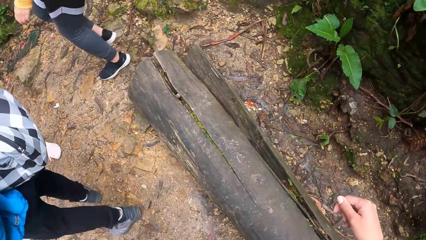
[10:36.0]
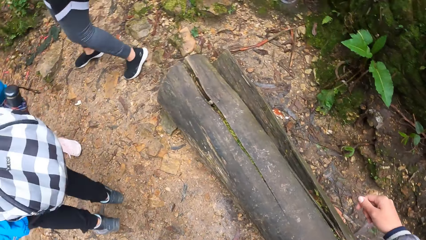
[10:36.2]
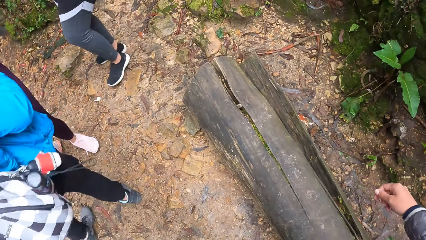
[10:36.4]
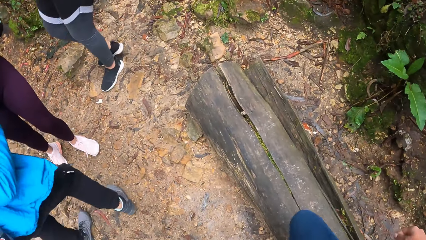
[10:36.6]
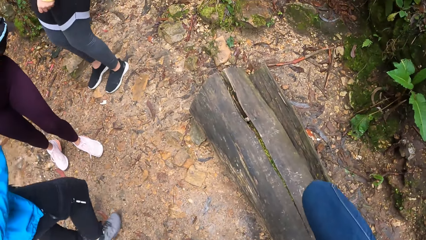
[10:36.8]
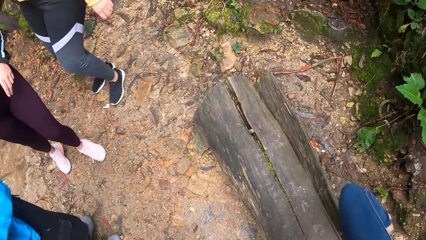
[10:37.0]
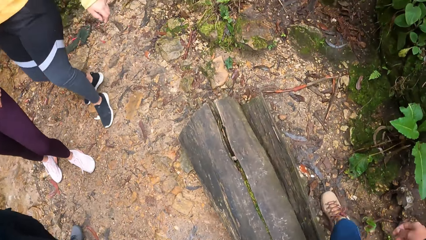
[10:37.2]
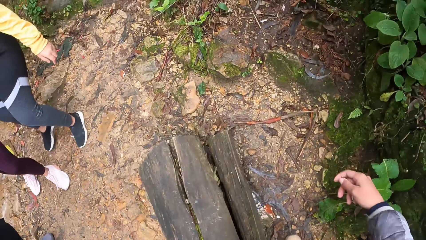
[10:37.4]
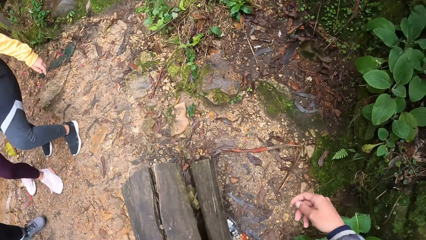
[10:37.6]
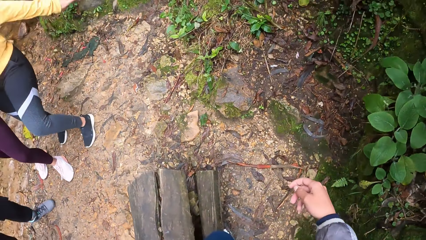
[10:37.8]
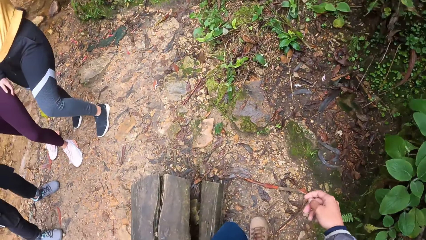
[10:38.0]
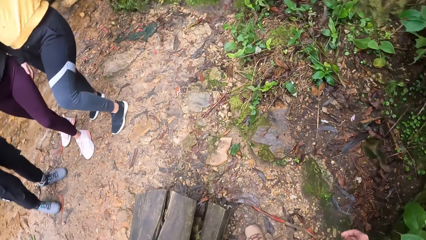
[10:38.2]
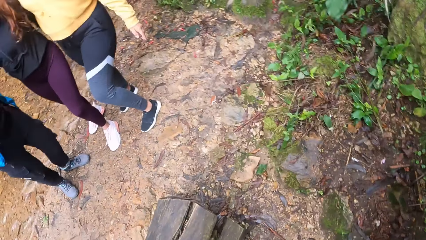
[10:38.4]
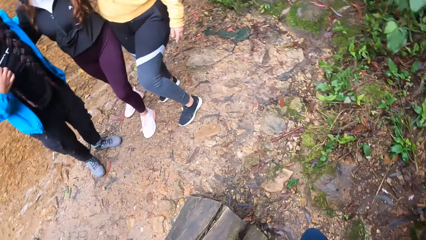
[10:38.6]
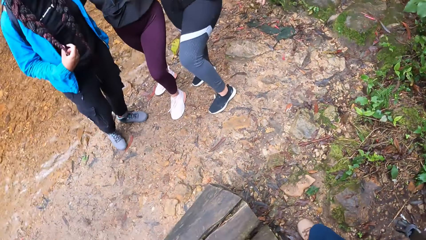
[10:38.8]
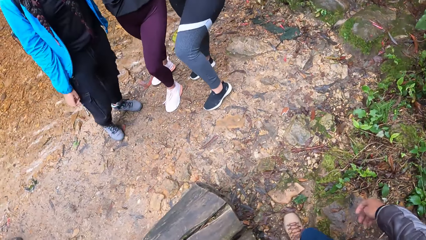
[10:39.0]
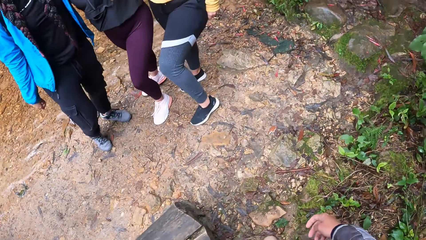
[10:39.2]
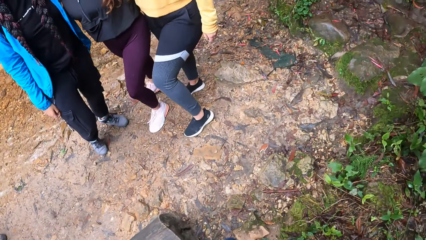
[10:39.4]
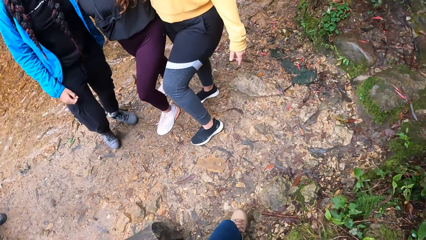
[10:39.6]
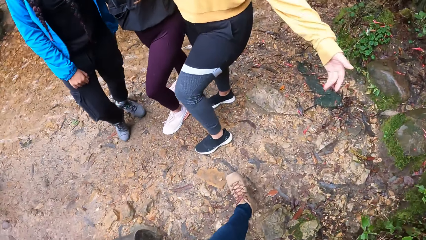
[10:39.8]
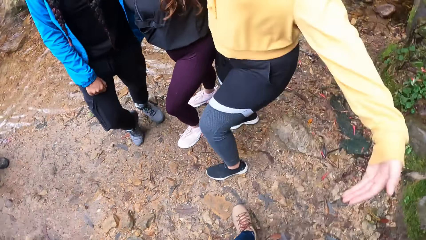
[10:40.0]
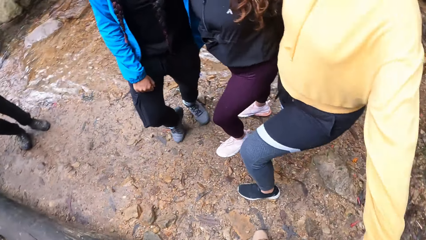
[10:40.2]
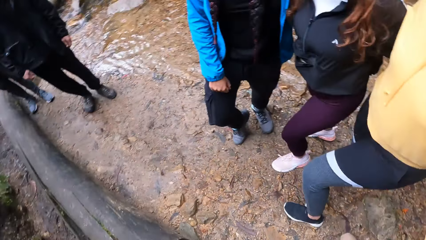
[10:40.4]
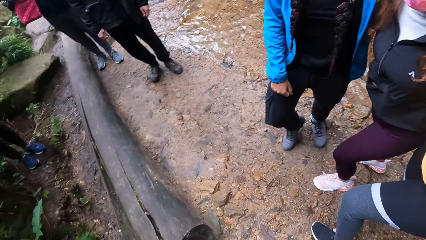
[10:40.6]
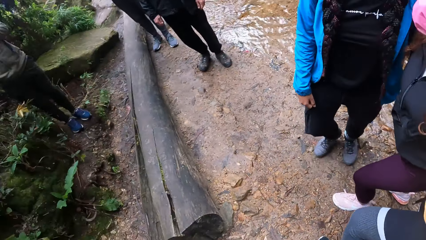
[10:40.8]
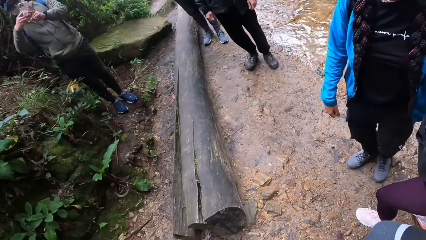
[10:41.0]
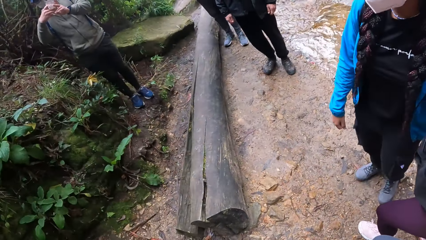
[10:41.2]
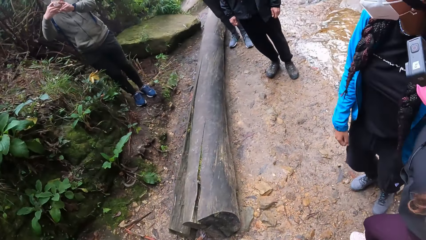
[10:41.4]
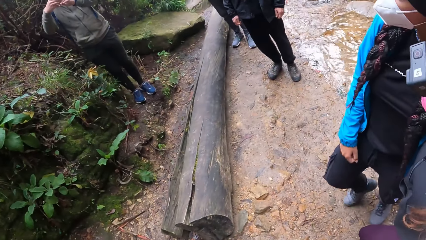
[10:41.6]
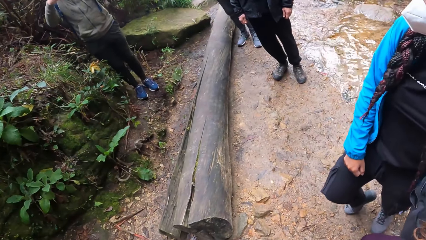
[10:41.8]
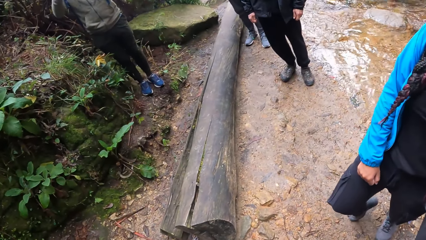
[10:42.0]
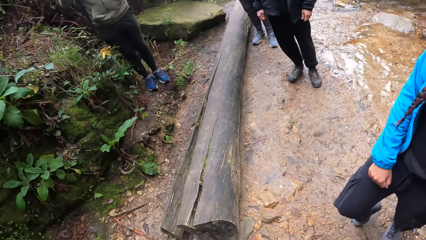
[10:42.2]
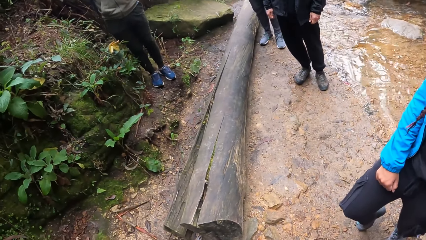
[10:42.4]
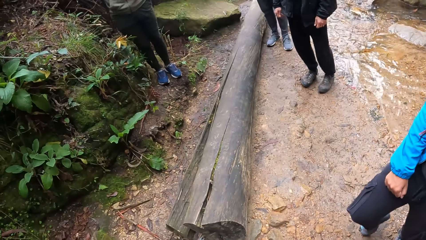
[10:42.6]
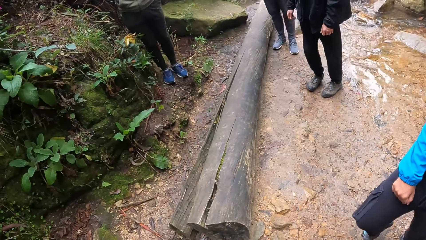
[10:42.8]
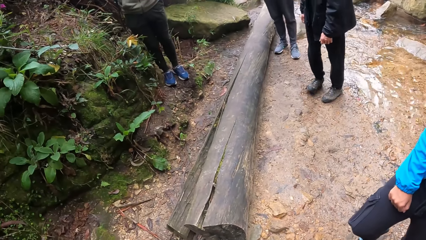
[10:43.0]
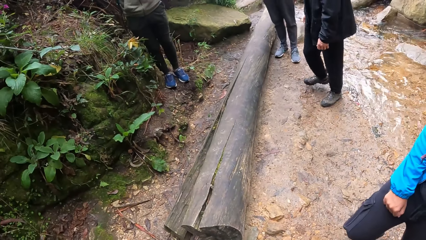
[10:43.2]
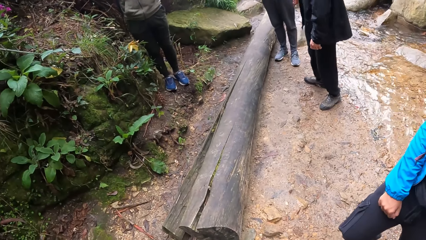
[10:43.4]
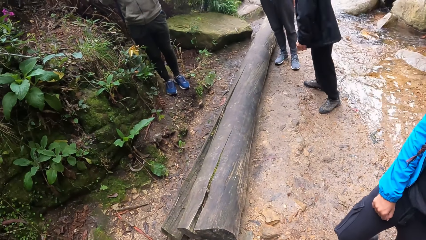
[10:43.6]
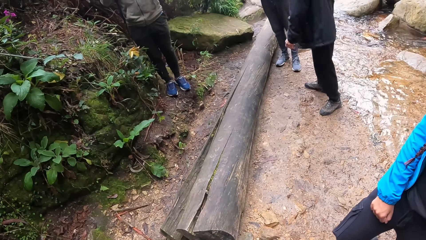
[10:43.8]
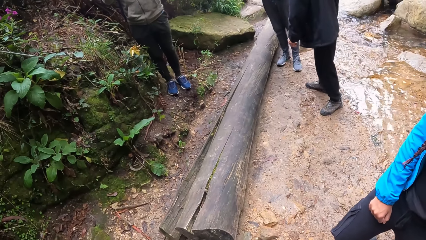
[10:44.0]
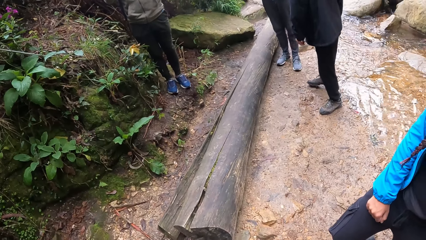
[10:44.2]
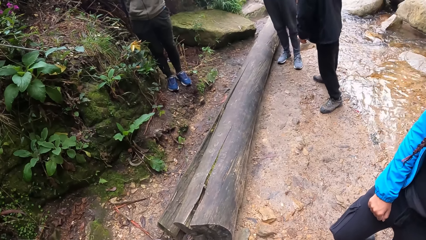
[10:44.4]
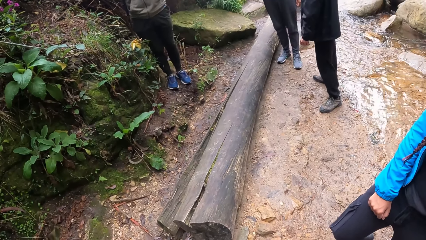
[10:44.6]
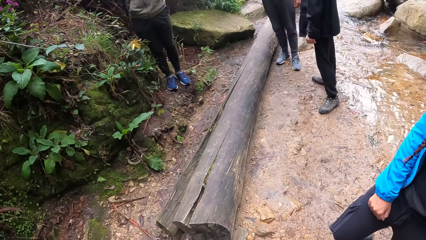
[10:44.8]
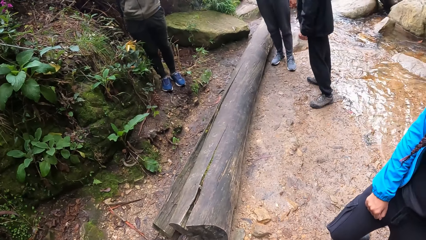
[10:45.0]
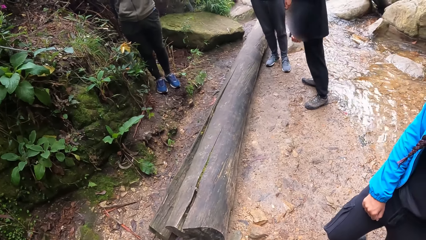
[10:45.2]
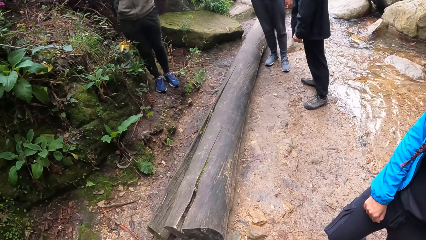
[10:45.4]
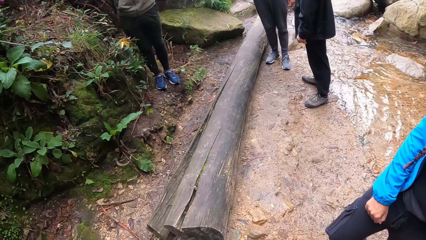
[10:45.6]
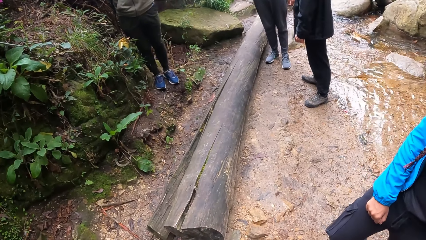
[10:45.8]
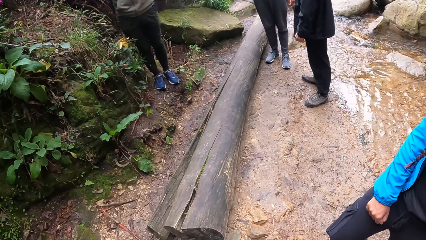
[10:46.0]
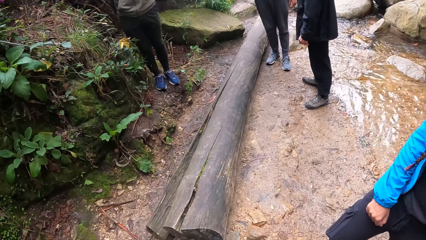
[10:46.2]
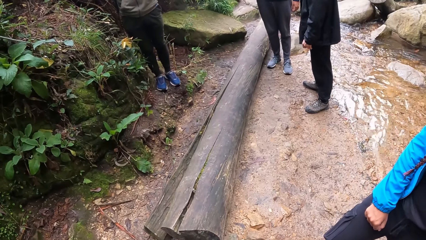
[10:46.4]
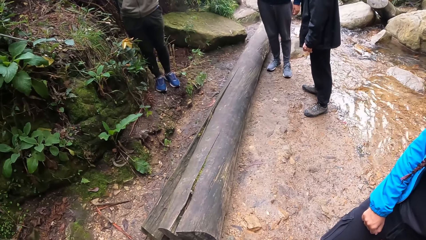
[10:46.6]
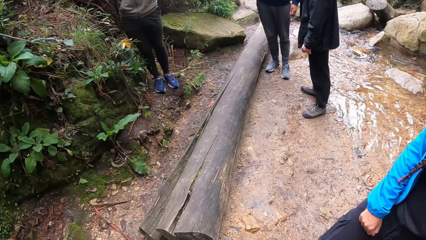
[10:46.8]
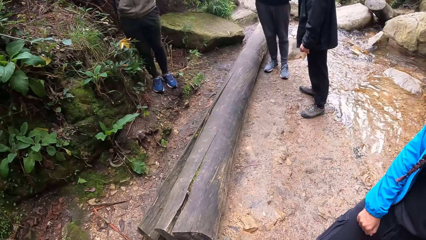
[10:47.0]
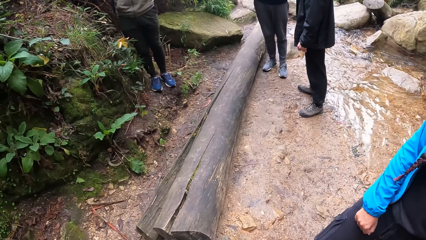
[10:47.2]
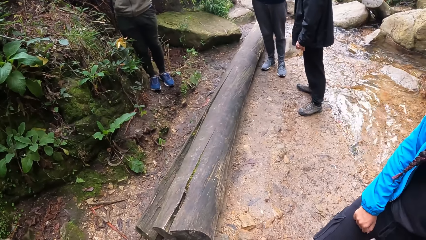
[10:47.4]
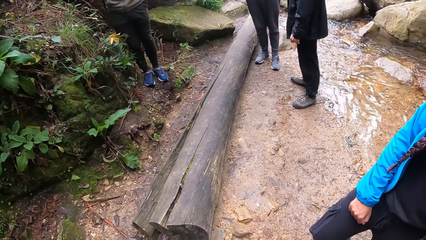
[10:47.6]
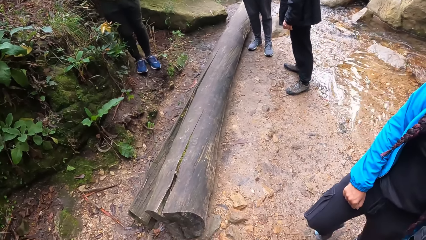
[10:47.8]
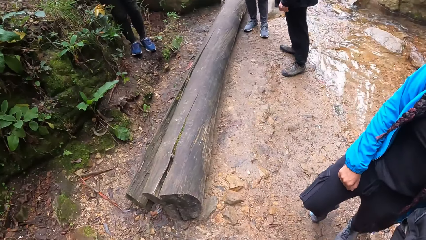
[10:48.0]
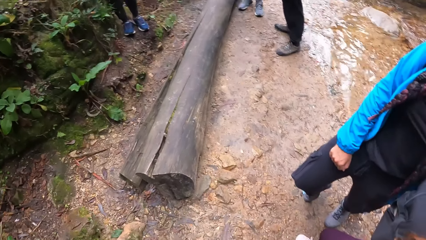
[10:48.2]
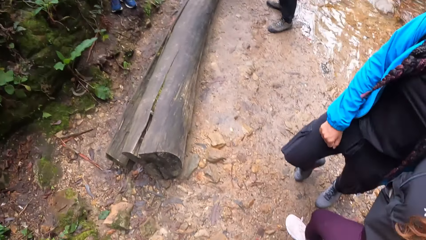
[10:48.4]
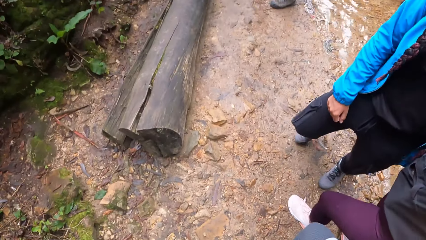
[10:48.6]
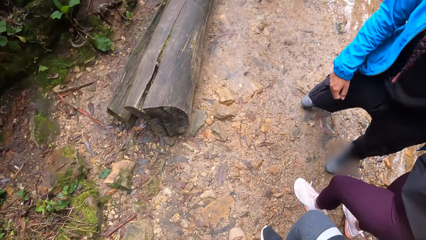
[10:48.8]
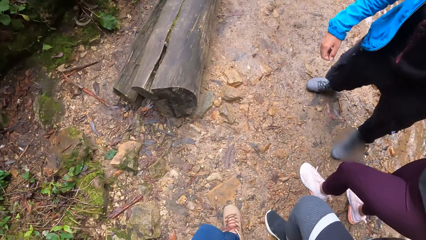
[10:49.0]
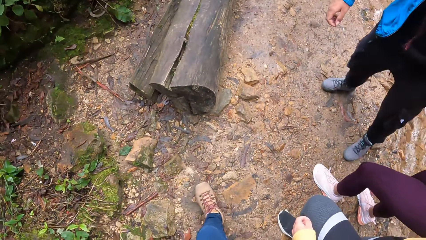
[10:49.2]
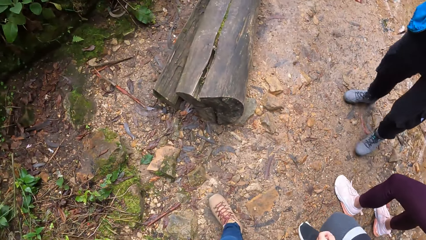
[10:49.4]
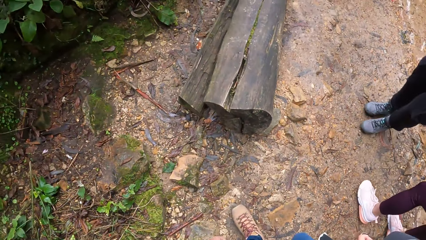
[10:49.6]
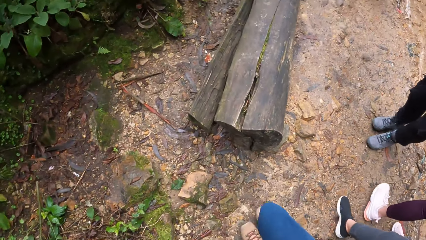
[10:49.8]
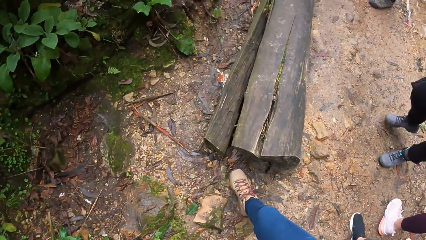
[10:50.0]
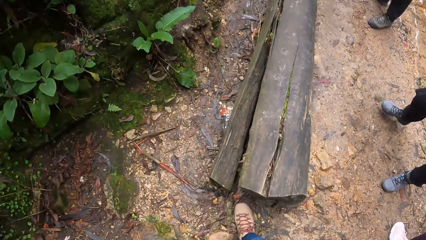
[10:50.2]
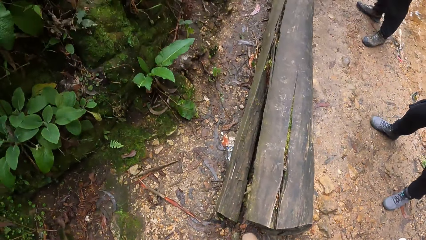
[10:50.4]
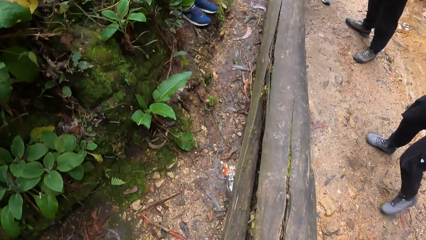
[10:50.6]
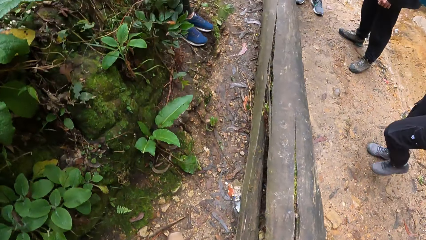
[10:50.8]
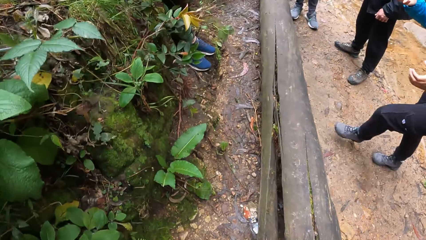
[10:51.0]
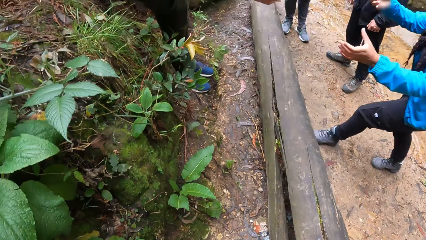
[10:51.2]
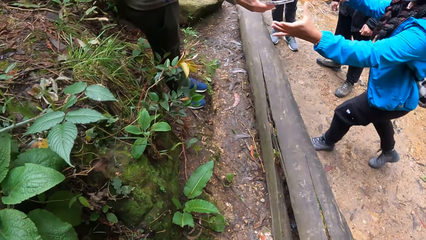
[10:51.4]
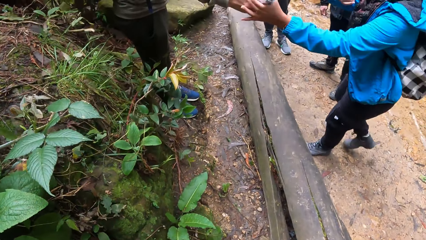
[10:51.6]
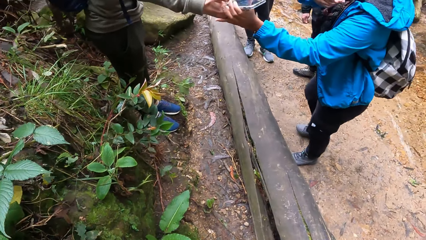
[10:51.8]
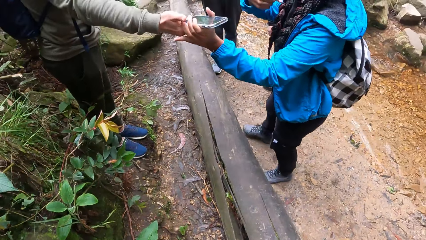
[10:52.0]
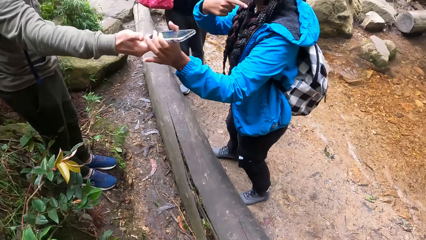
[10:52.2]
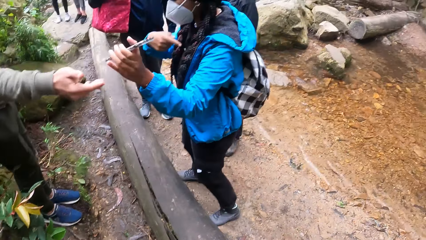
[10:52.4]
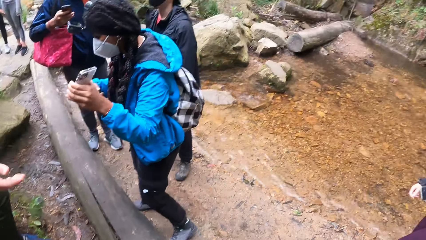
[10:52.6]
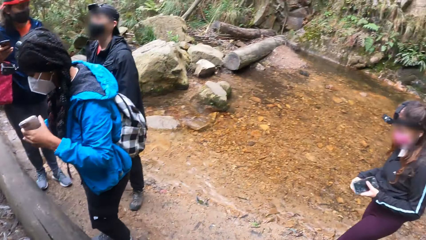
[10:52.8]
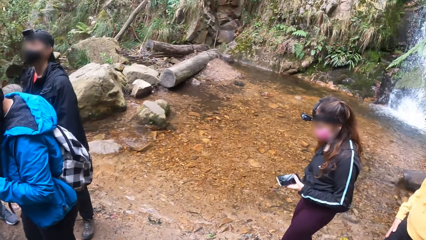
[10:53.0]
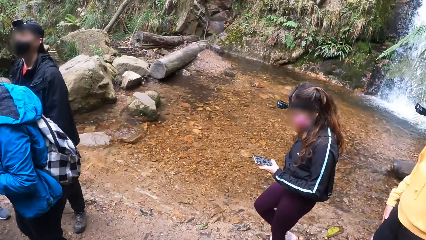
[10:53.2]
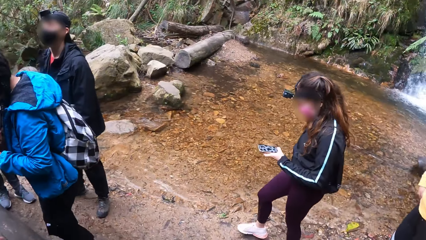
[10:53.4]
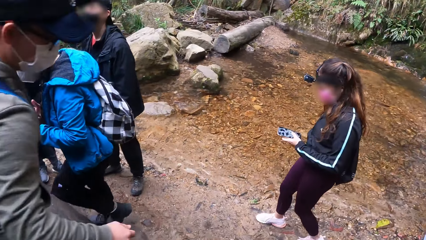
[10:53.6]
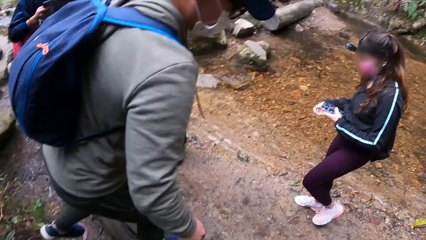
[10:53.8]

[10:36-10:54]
The camera wearer walks towards a woman, another woman and a third woman. The man takes a picture of the camera wearer and the three women. The camera wearer walks towards the man. The man stretches the phone towards the third woman with his right hand. The third woman takes the phone from the man with her left hand.
